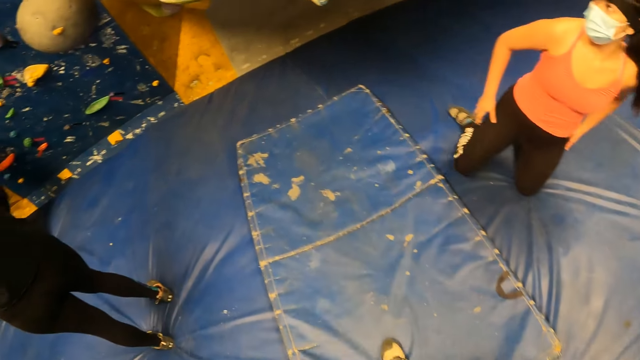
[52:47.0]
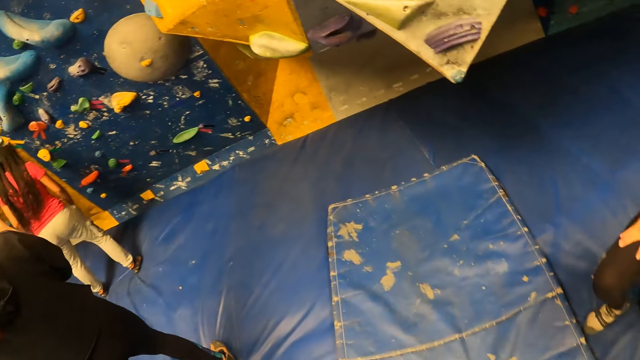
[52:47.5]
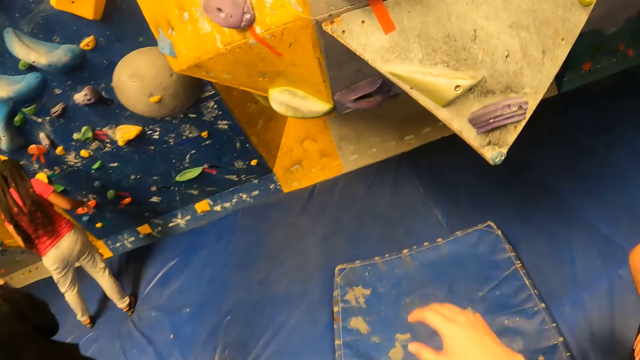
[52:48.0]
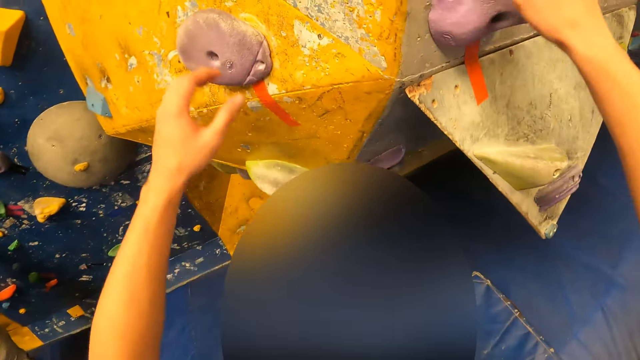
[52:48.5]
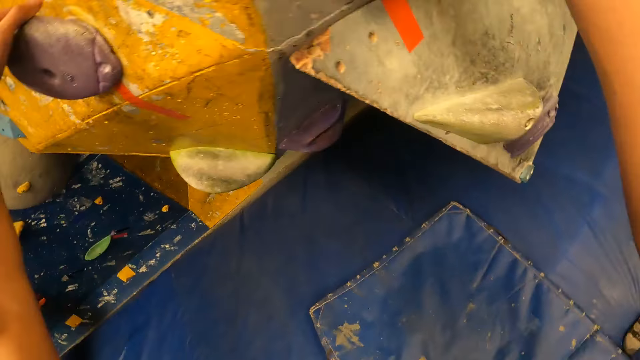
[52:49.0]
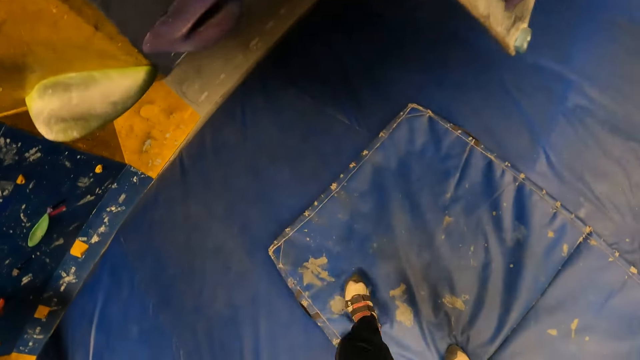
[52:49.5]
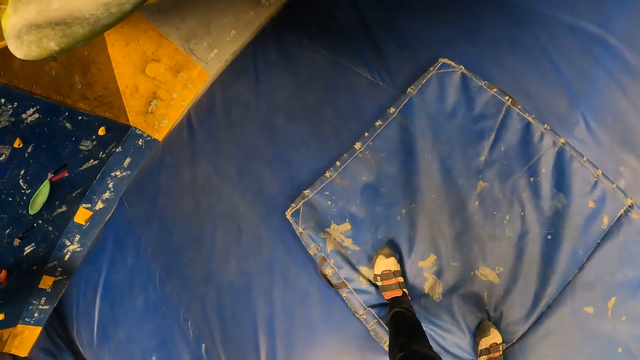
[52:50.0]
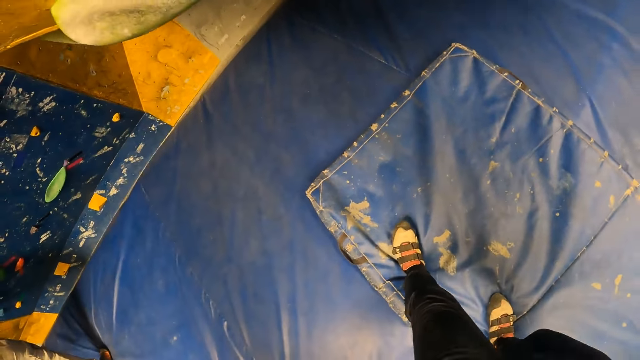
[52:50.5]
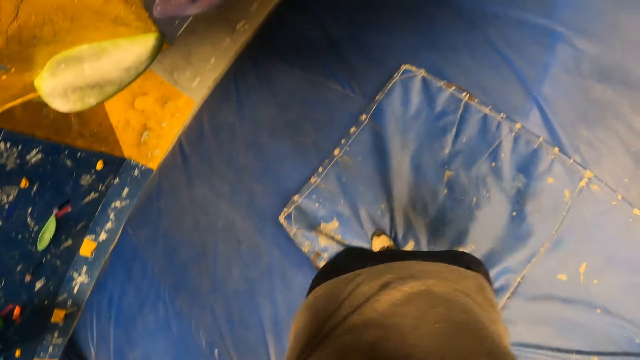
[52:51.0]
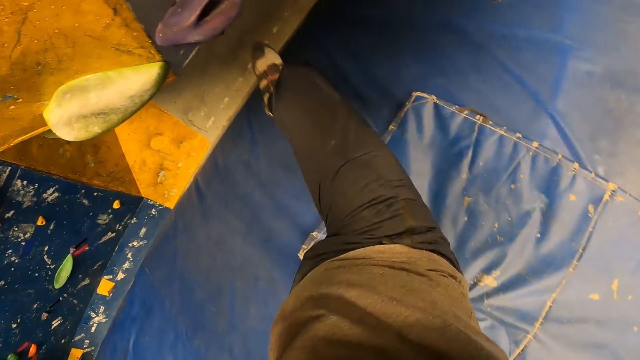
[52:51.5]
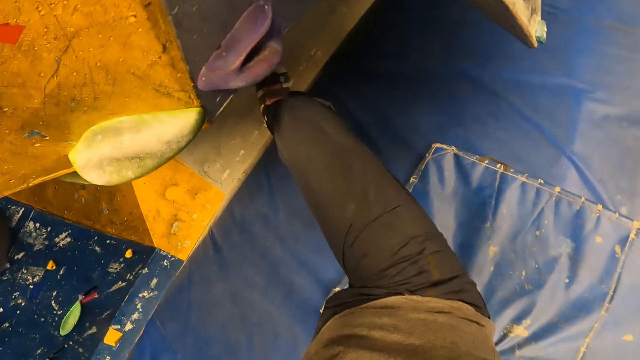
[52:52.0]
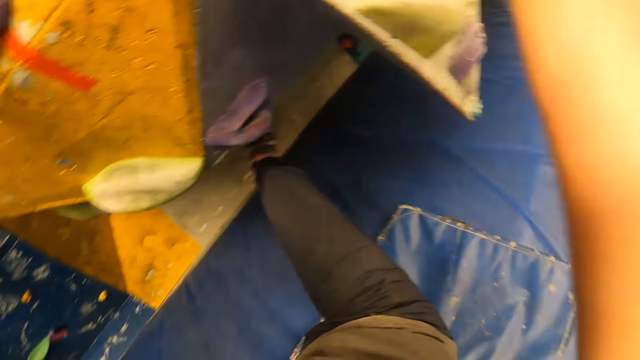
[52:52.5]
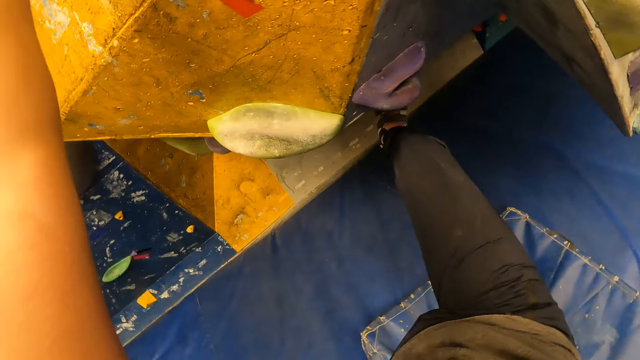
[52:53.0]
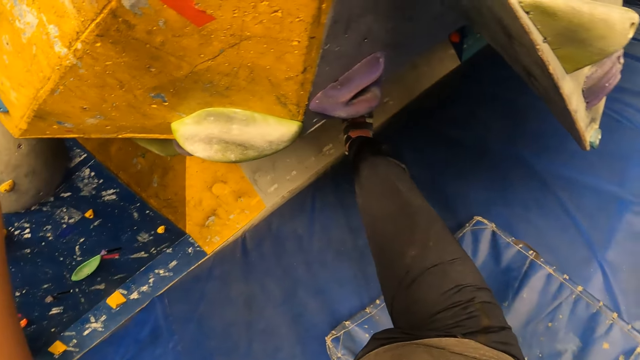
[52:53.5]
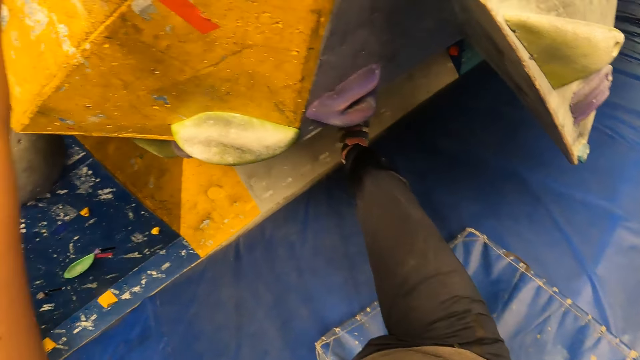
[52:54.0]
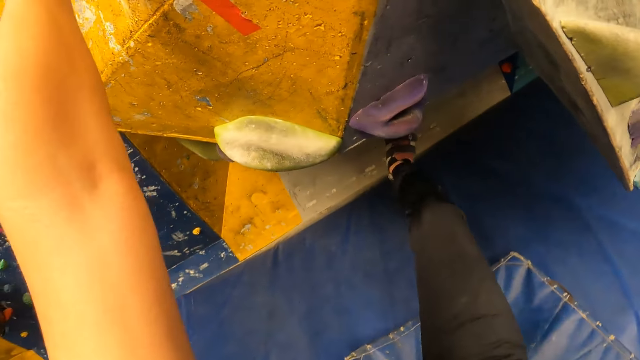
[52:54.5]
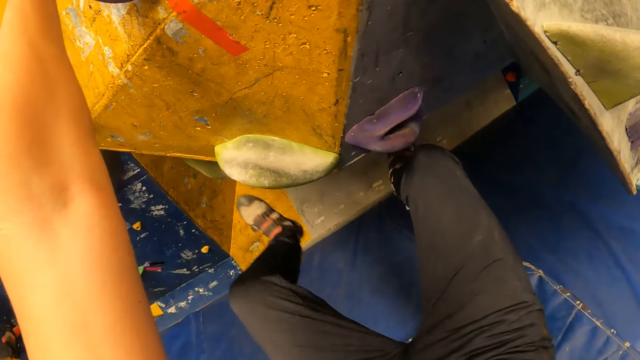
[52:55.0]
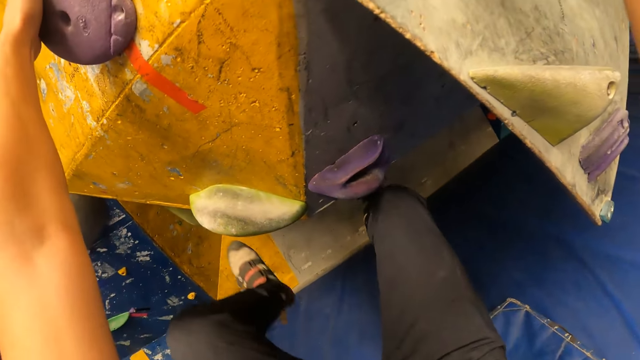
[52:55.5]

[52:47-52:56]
The camera wearer climbs the wall with both hands and legs.

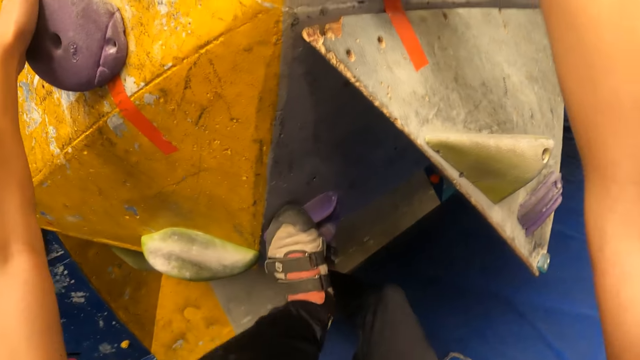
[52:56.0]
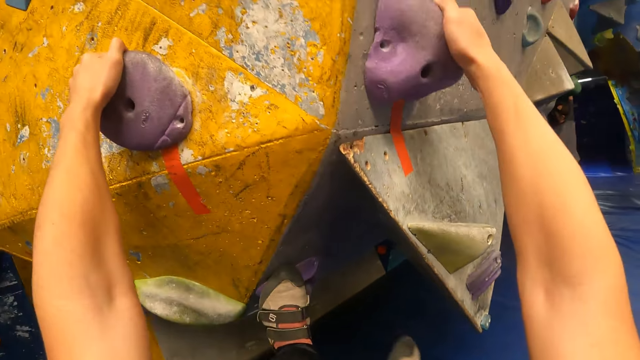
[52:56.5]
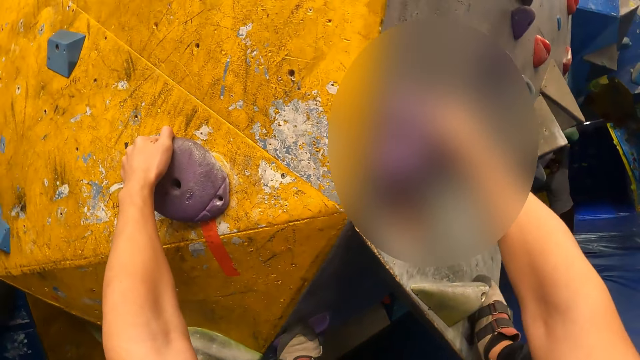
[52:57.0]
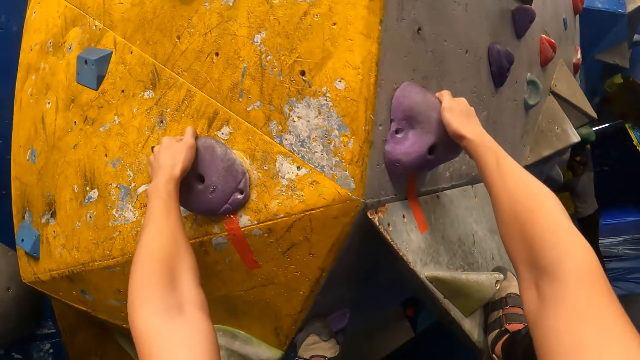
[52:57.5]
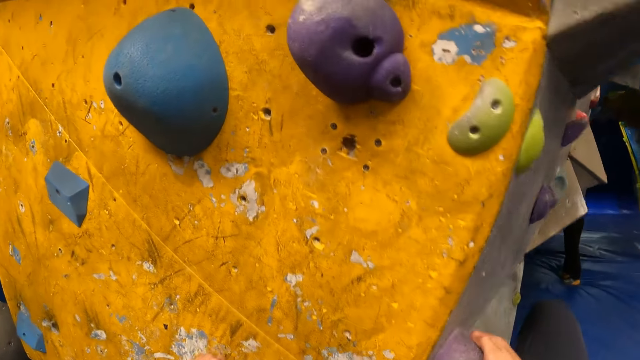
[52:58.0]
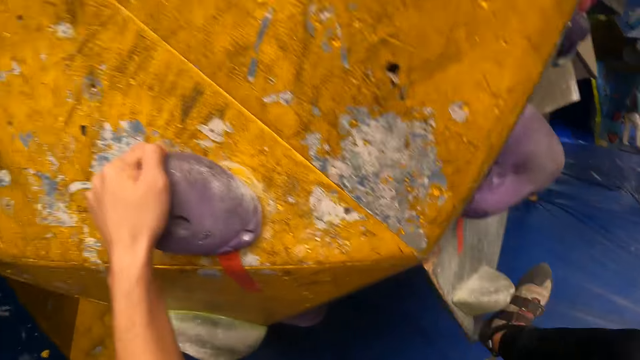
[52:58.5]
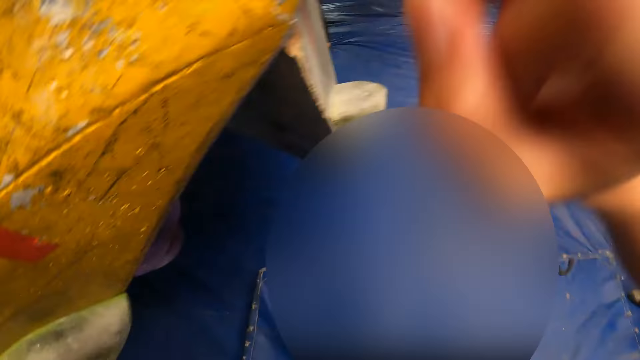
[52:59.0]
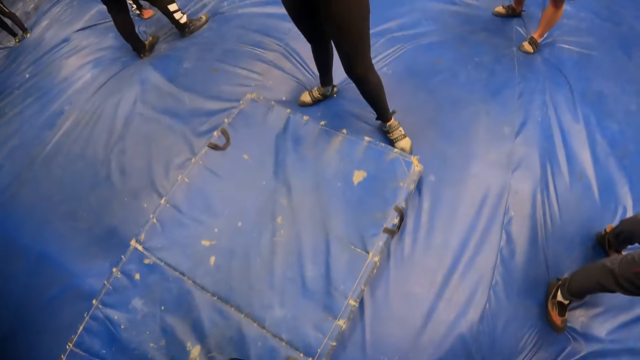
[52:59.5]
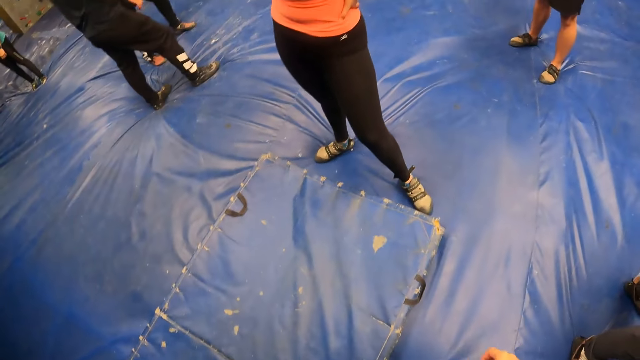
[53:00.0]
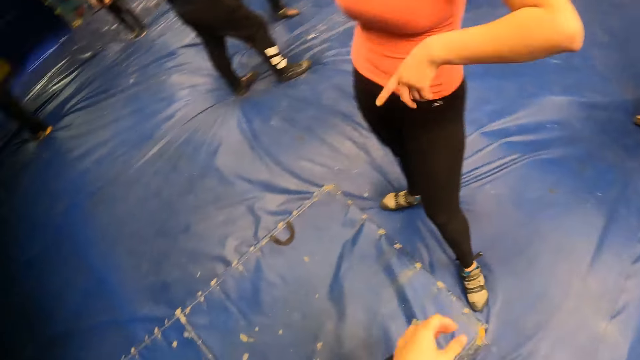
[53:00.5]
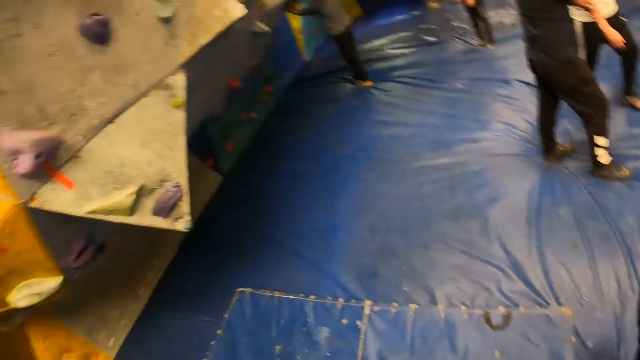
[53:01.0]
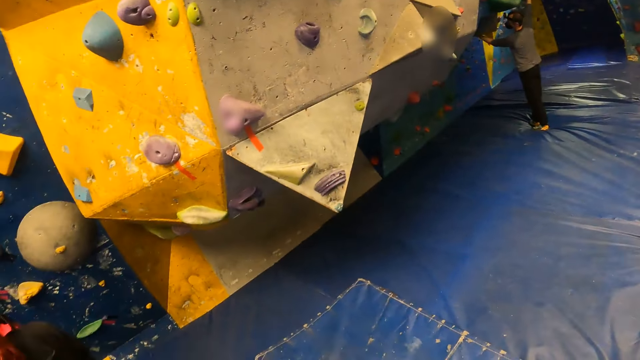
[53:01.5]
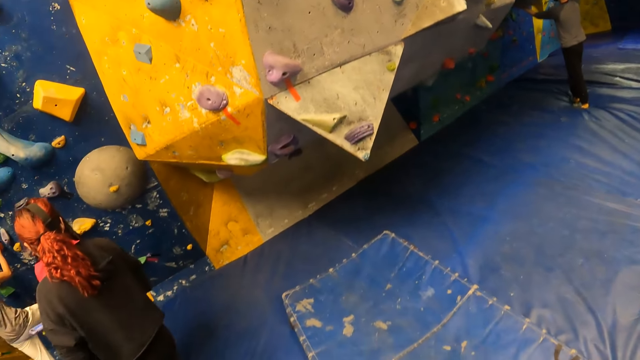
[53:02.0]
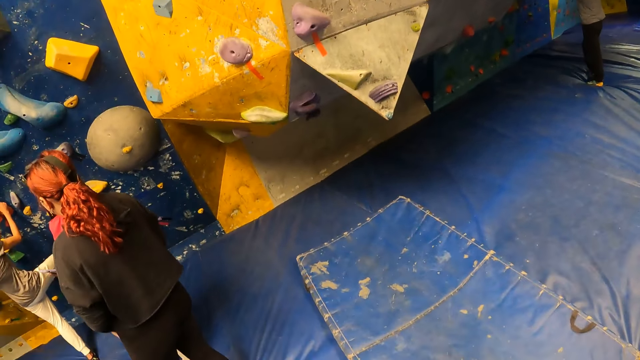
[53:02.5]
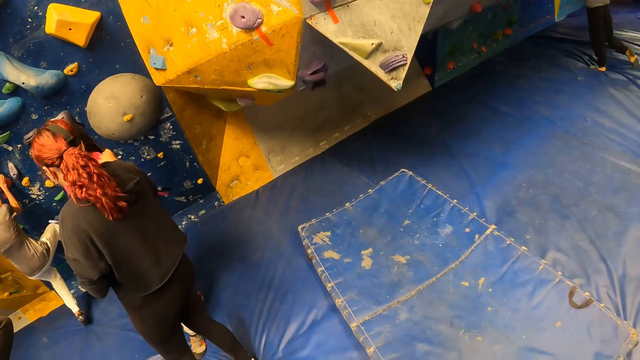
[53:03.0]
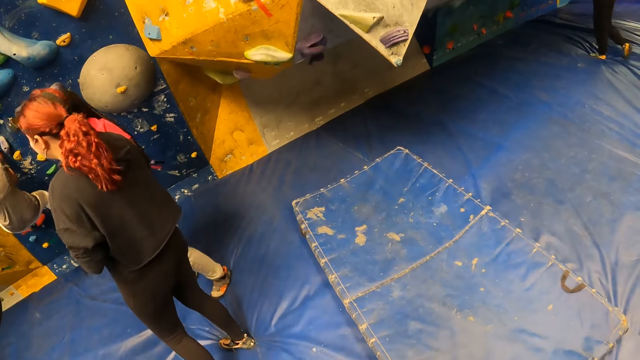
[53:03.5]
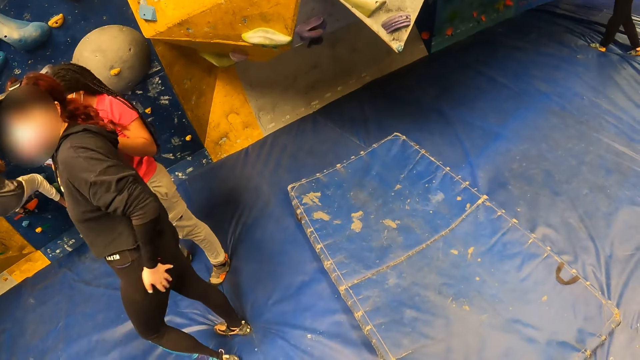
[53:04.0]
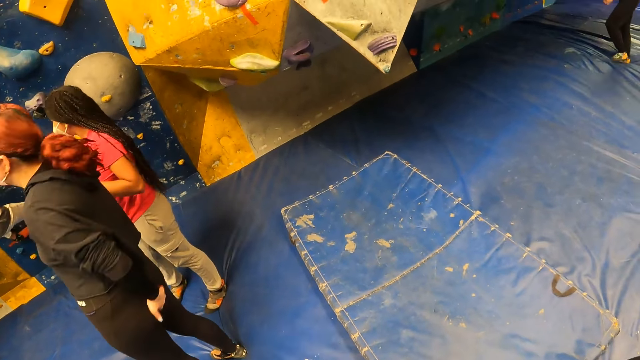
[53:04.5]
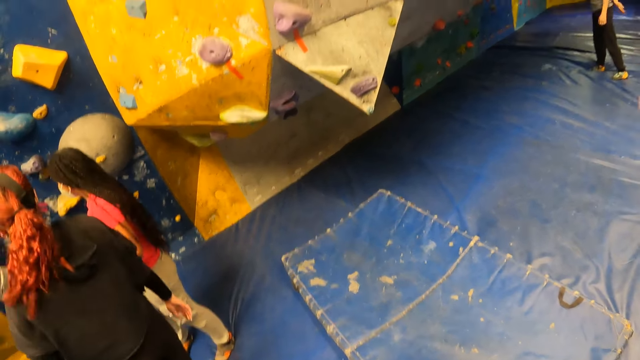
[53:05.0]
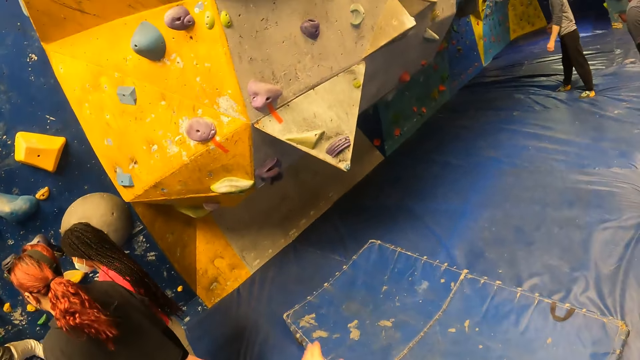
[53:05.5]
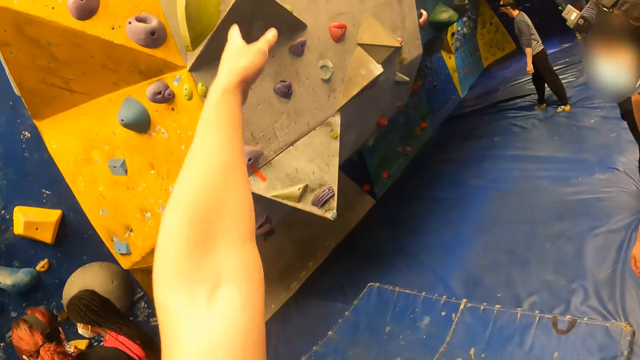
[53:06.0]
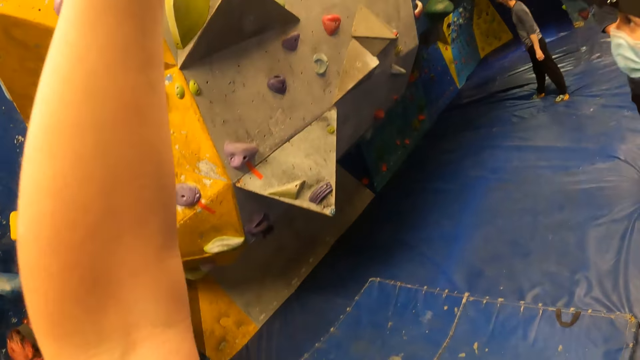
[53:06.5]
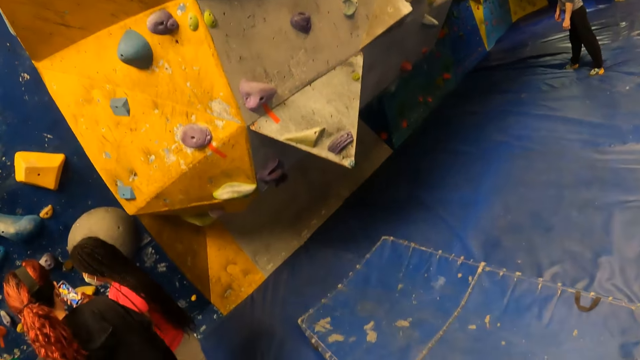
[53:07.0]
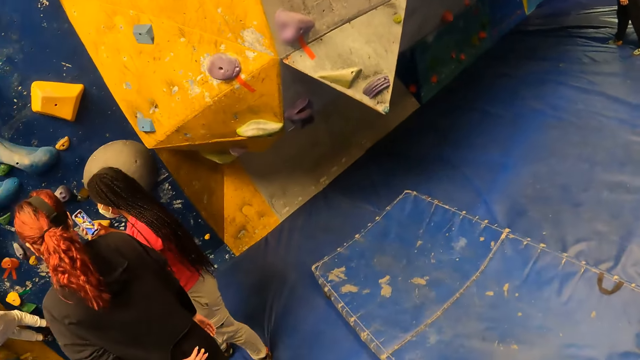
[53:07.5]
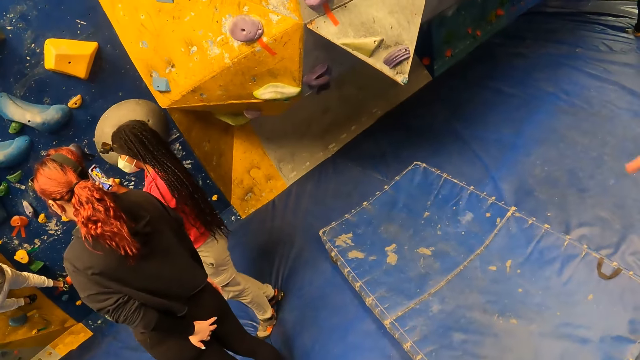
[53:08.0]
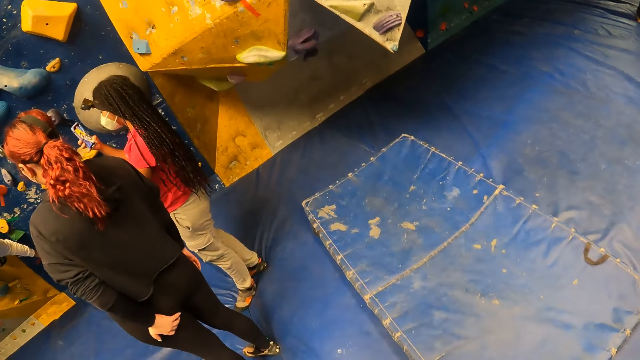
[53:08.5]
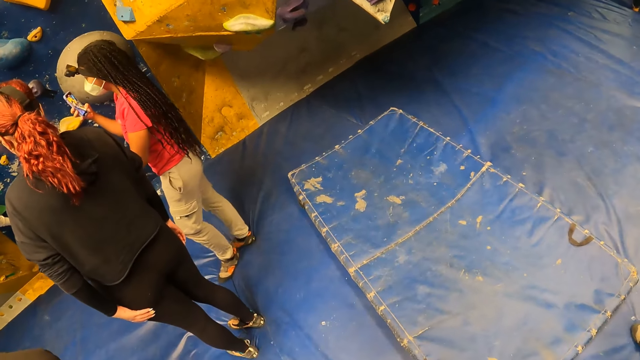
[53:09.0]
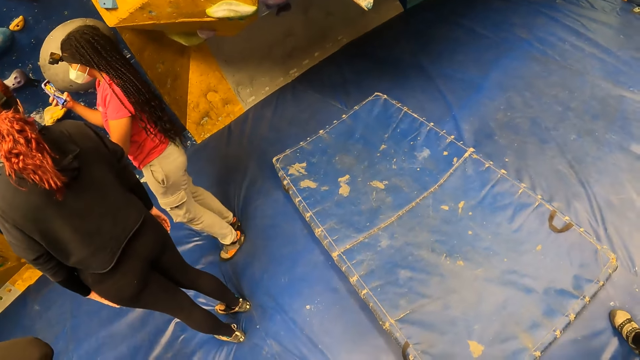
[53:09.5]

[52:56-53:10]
The camera wearer jumps down on the foam. They walk around the room. They make a gesture.
